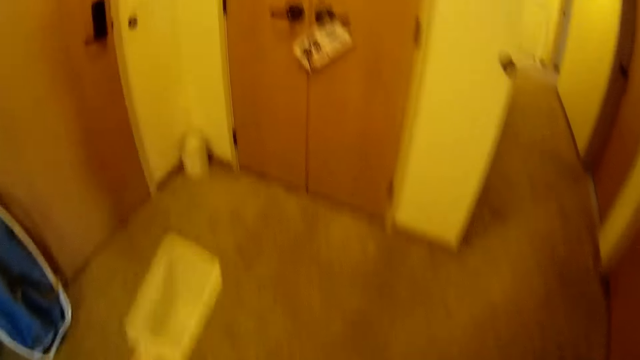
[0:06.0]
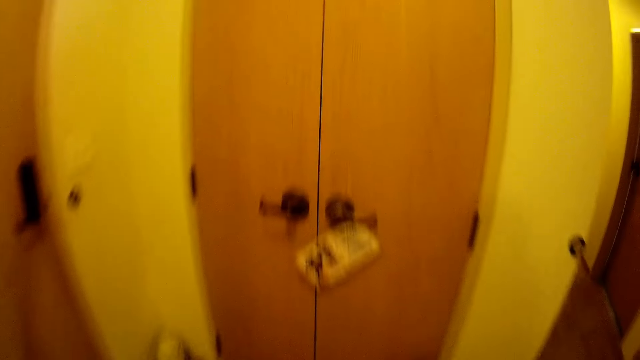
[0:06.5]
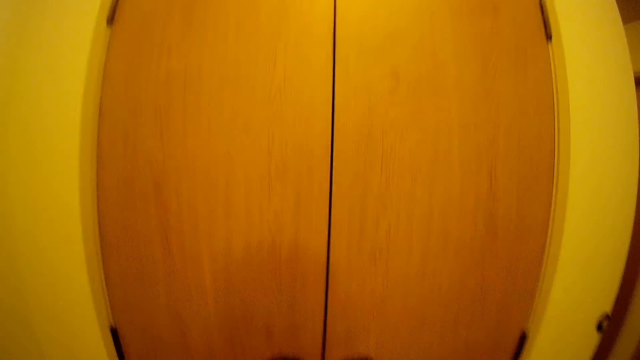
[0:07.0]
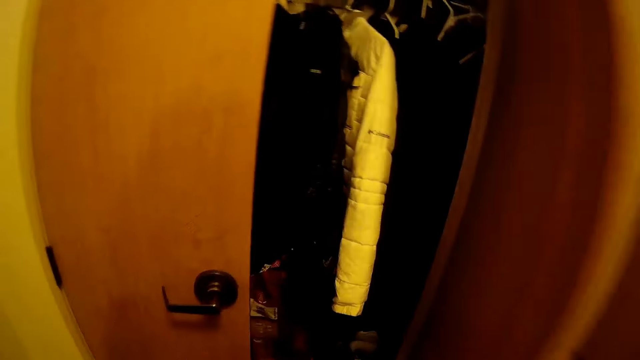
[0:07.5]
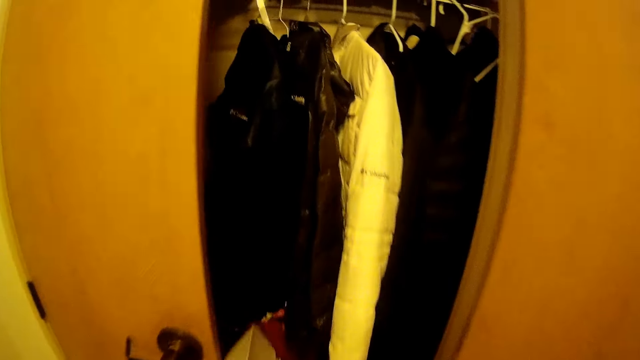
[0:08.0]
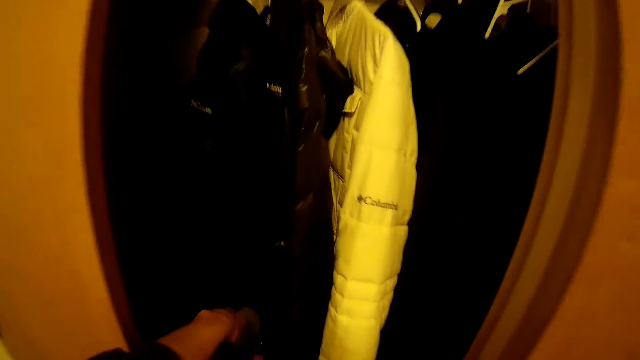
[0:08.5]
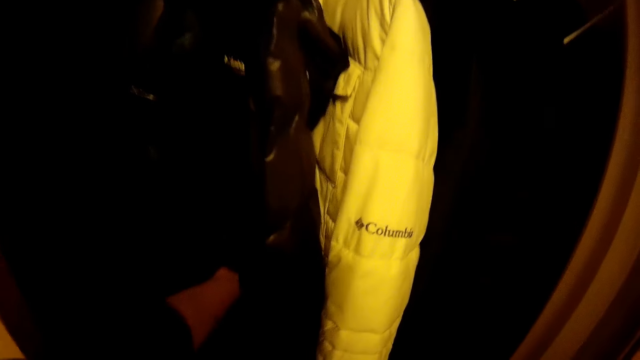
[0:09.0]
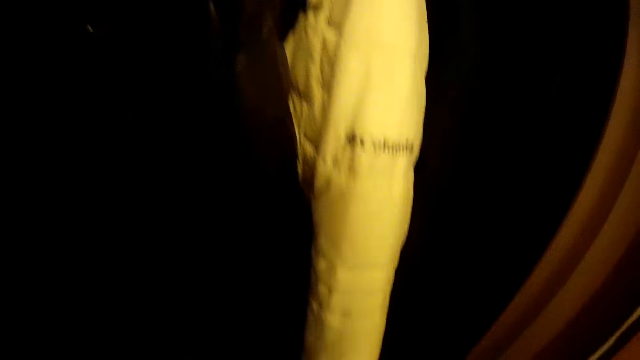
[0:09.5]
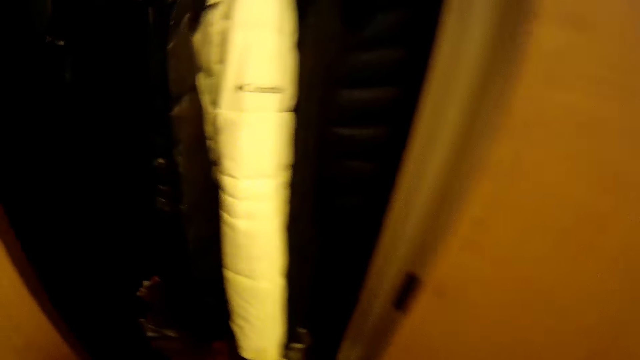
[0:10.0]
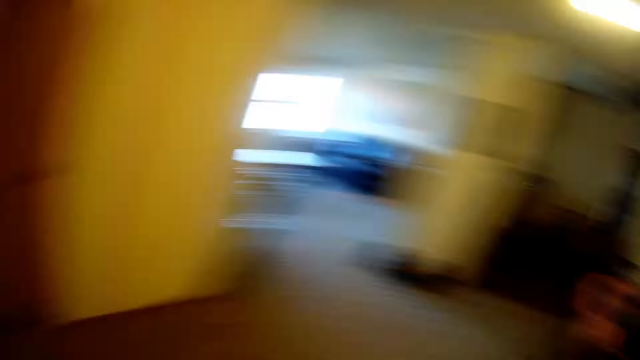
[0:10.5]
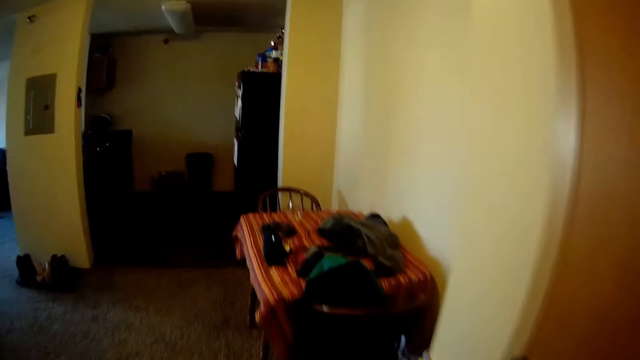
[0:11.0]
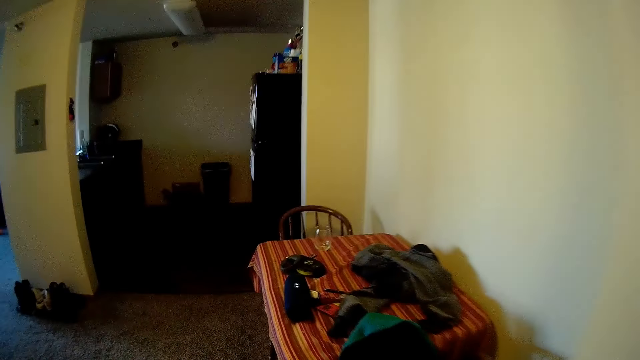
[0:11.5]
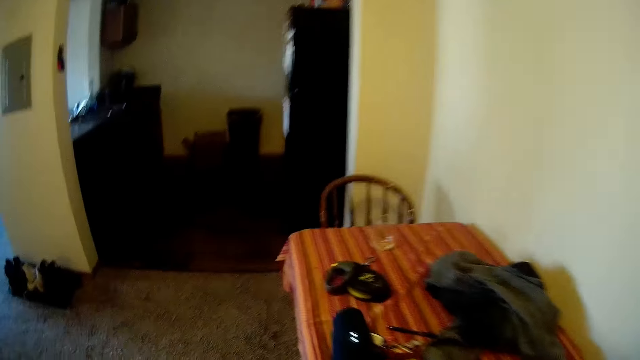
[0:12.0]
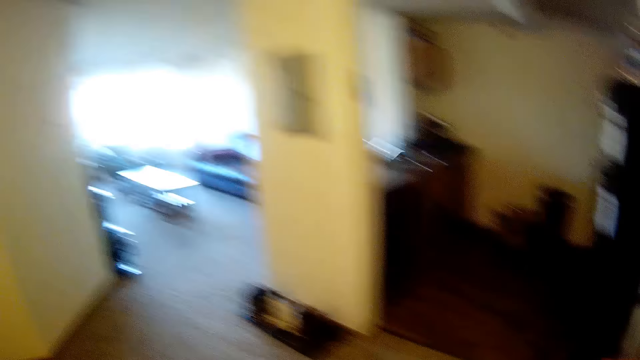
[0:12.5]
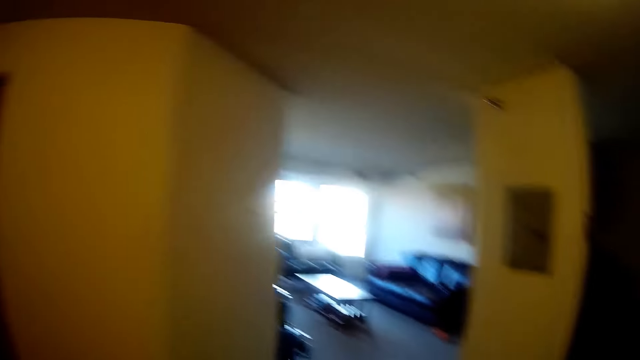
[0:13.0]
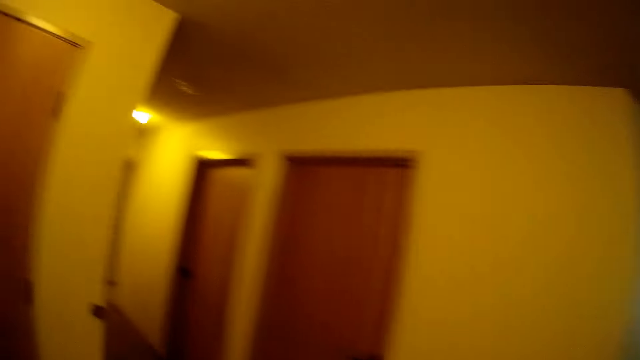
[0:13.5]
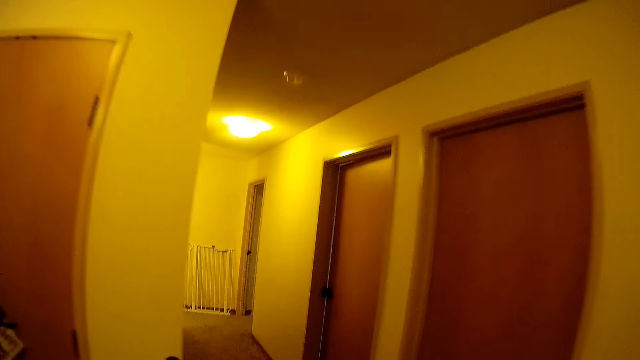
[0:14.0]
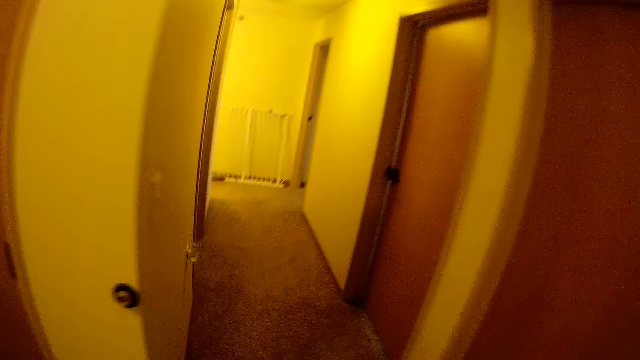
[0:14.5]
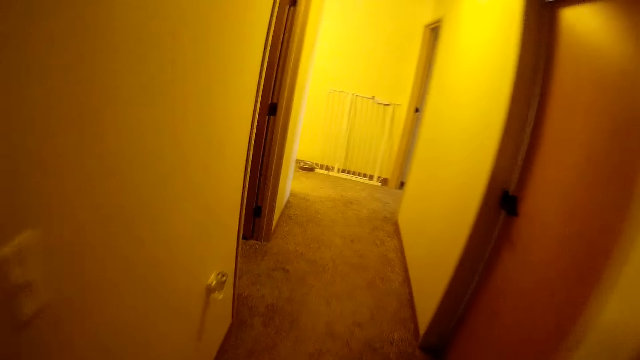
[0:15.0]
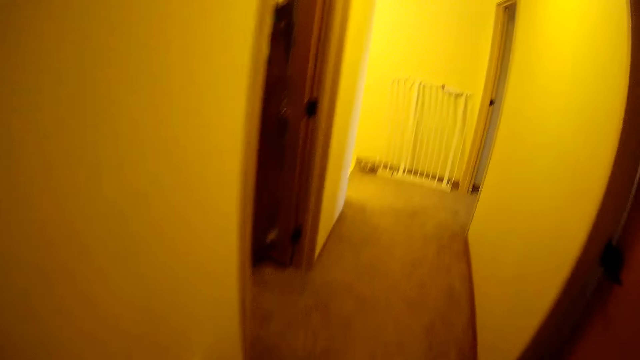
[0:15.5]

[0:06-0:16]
The camera wearer walks in the house. They open a wardrobe. They put the plastic container or scooper in the wardrobe. They walk away from the wardrobe.

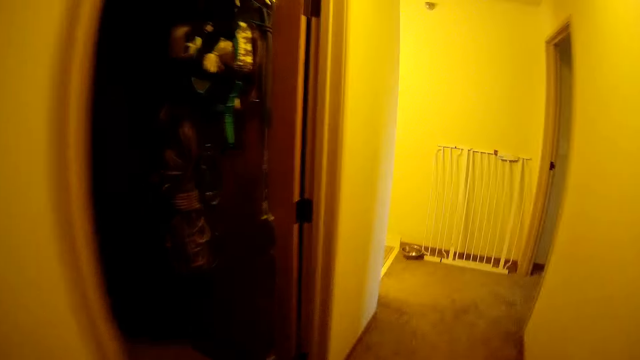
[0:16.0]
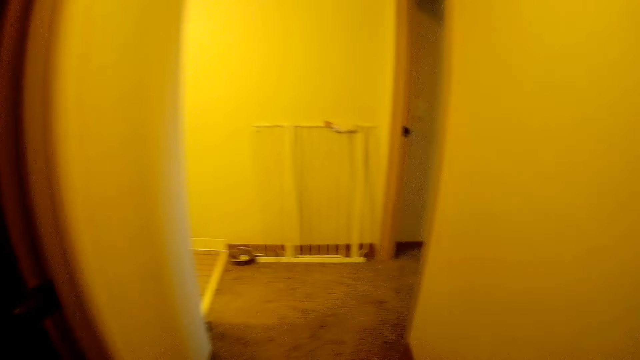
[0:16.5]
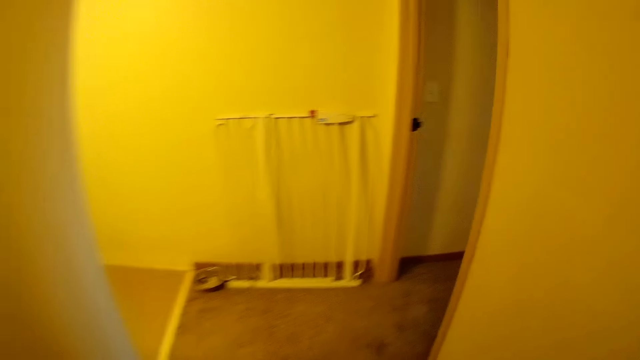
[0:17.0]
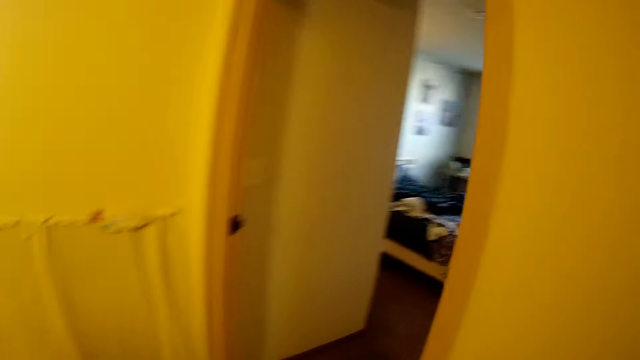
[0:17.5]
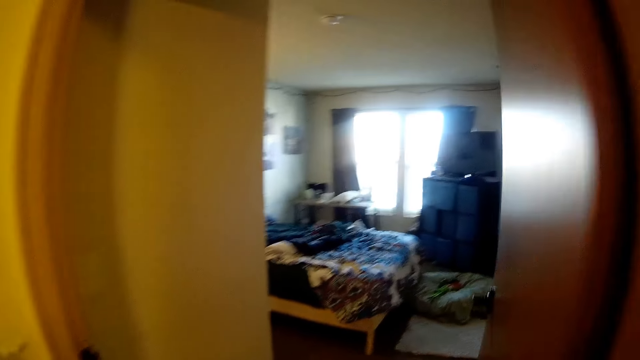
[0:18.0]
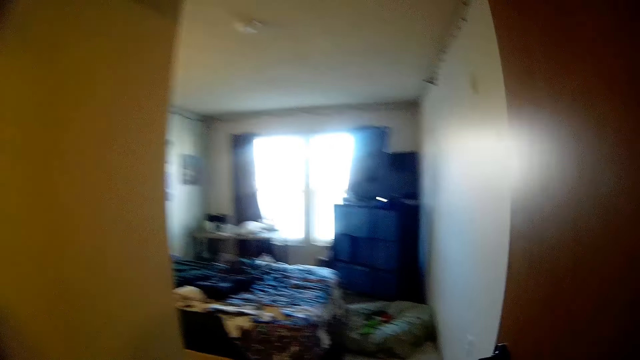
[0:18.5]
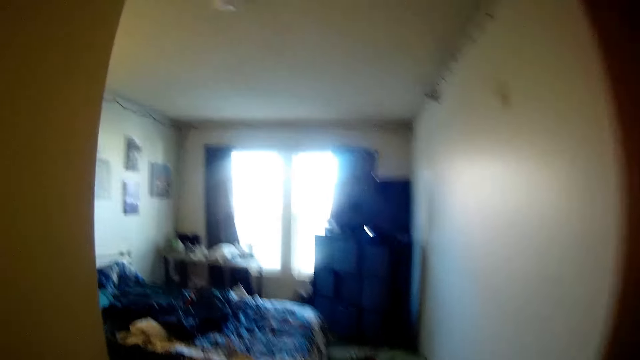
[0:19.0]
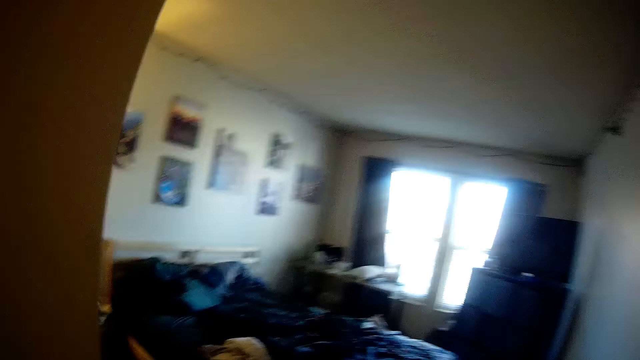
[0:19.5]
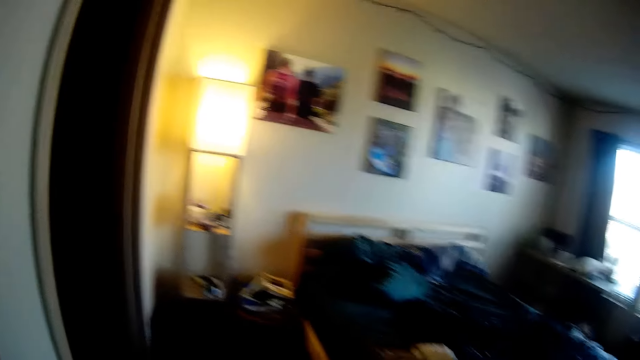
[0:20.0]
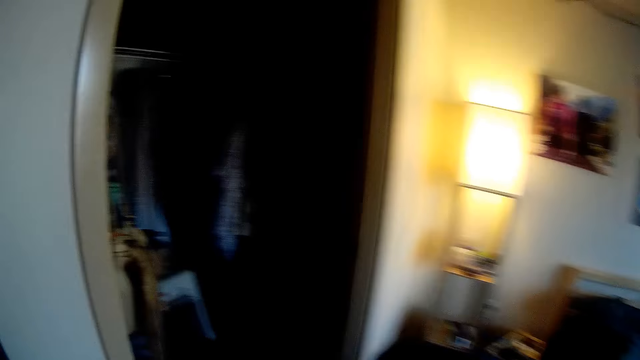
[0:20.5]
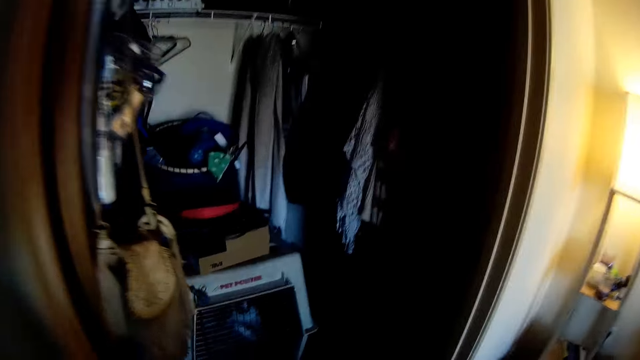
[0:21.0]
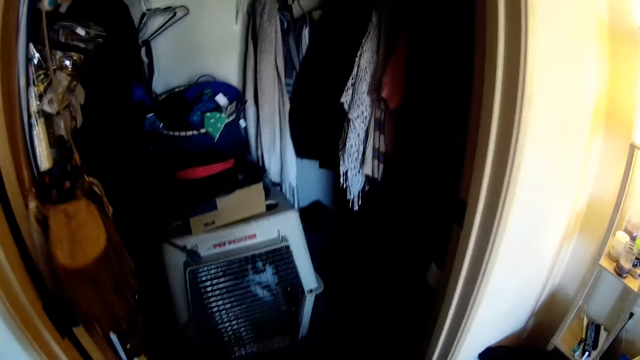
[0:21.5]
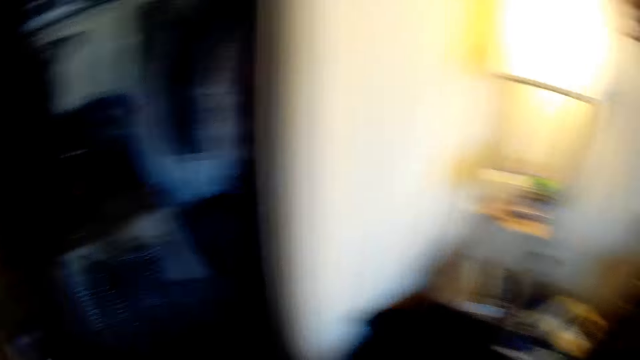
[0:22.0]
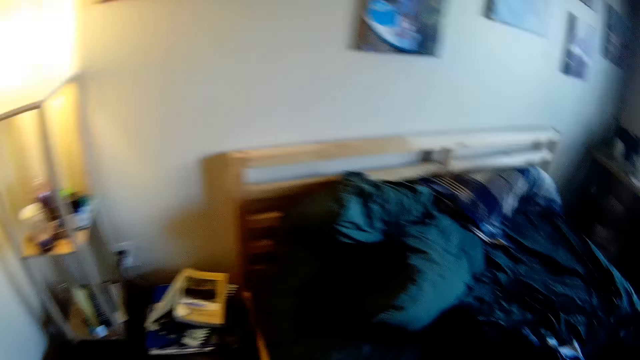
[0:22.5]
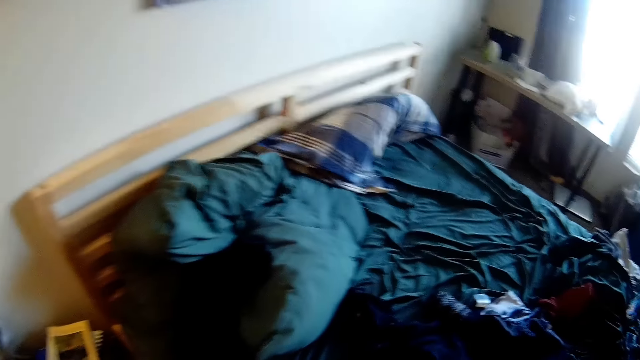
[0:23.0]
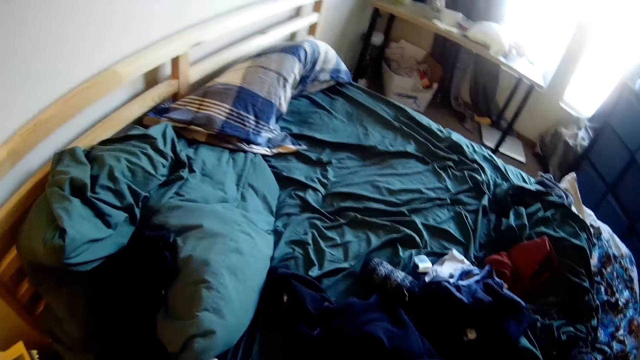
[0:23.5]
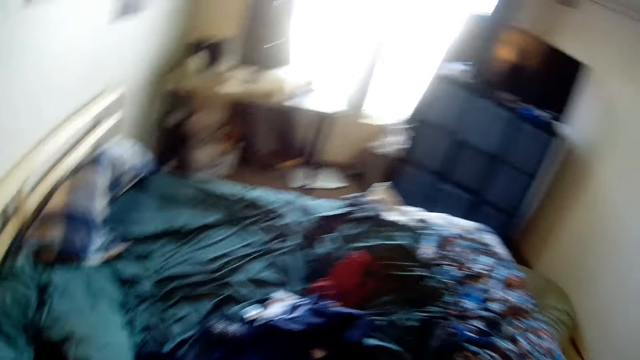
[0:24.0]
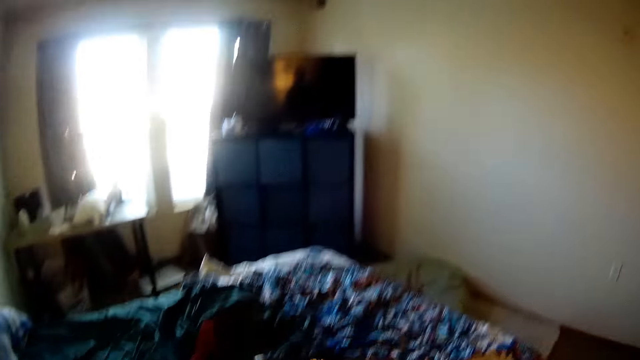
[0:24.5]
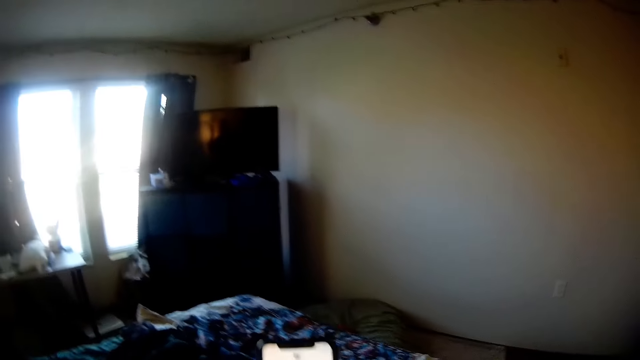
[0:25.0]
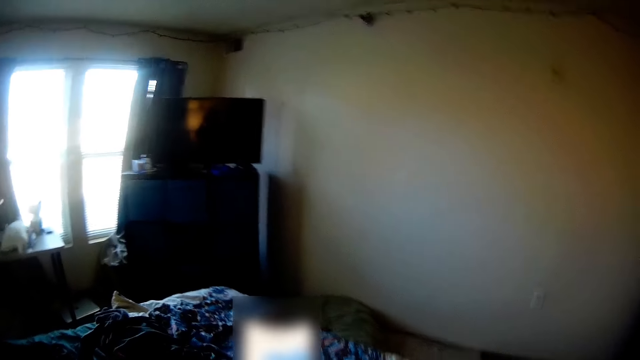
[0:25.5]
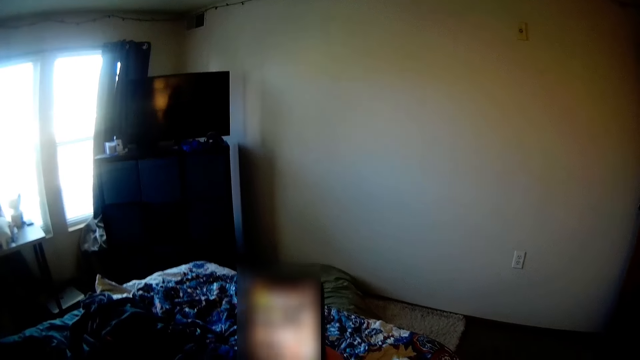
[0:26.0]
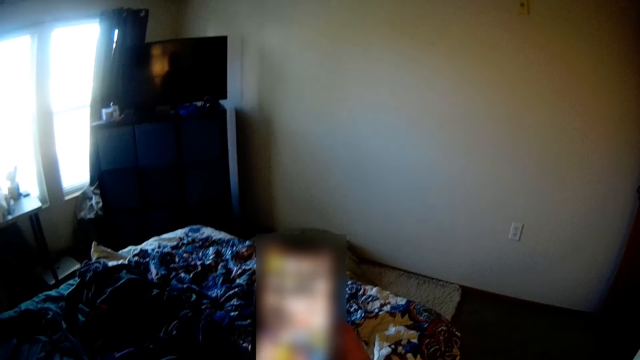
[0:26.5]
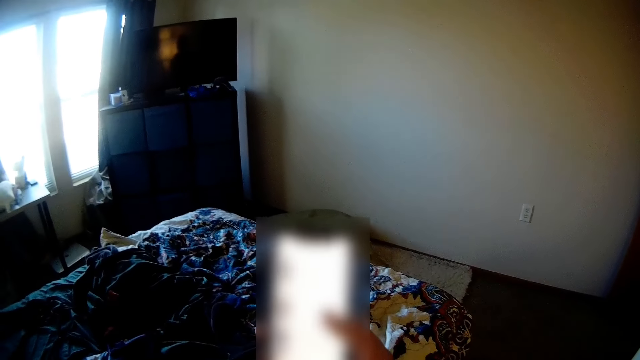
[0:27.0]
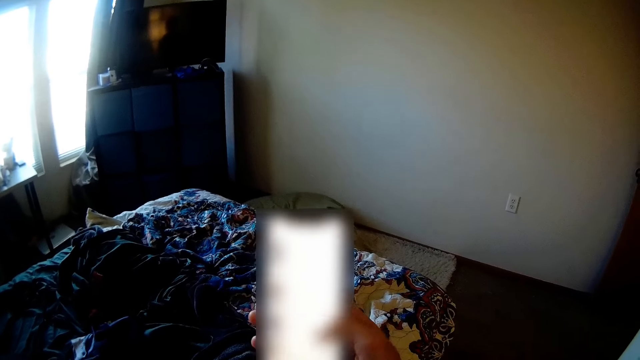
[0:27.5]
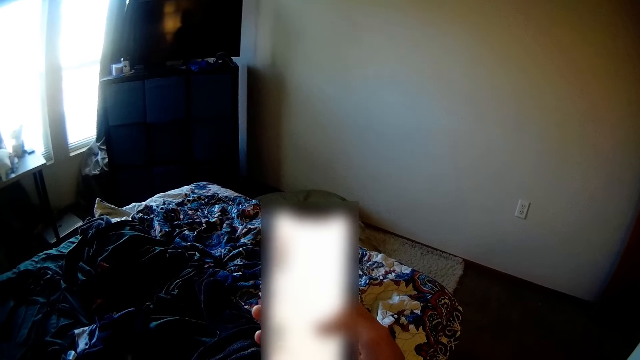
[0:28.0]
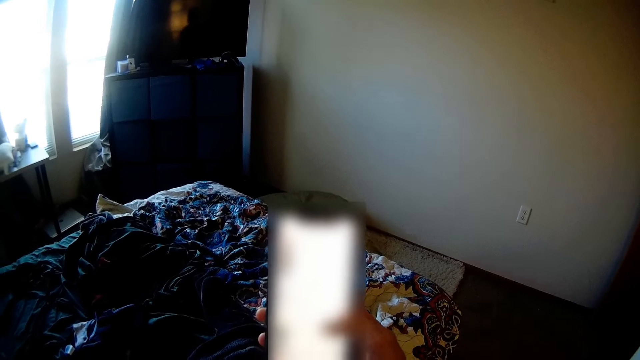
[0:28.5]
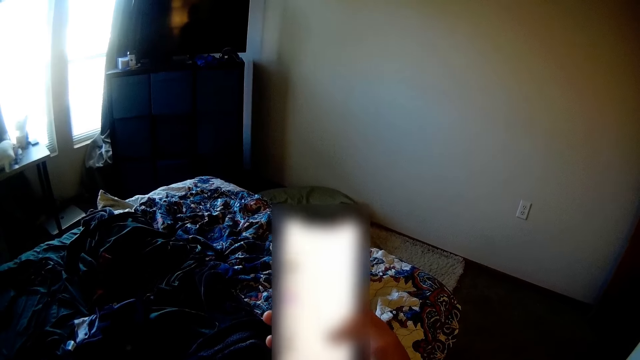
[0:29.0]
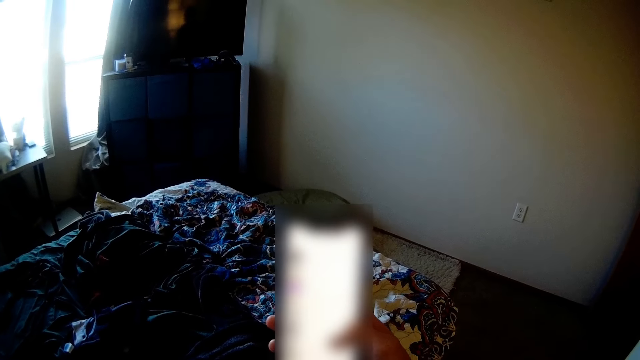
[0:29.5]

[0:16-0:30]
The camera wearer walks into a room. He operates a phone with his hand.
